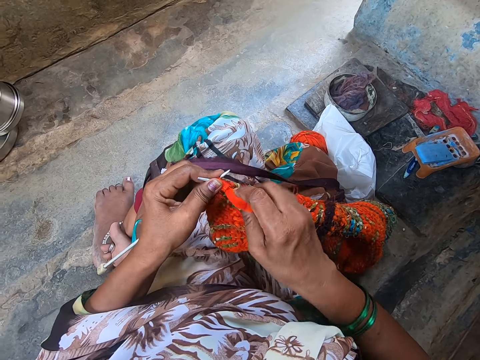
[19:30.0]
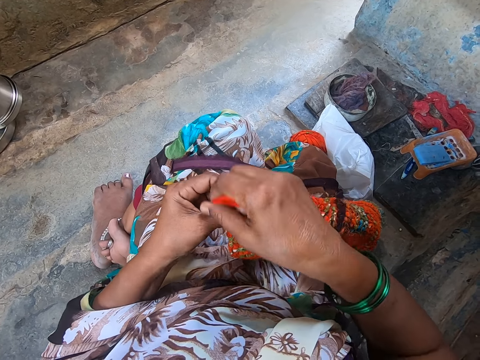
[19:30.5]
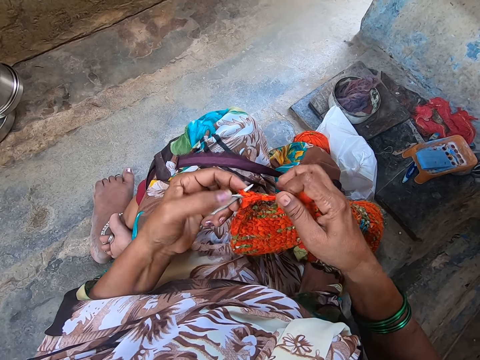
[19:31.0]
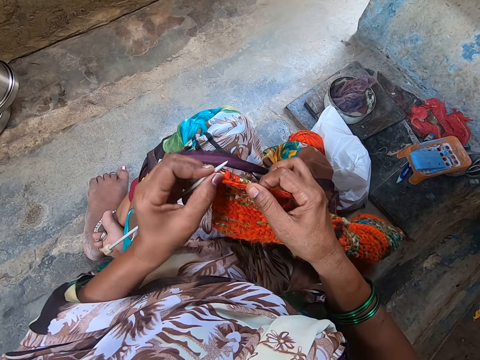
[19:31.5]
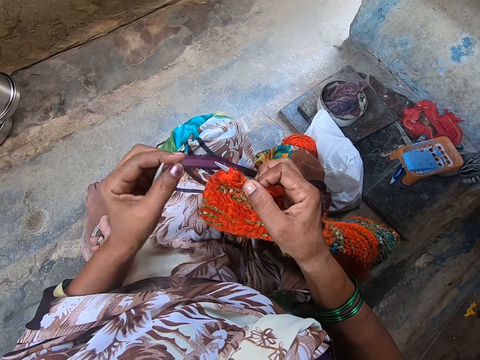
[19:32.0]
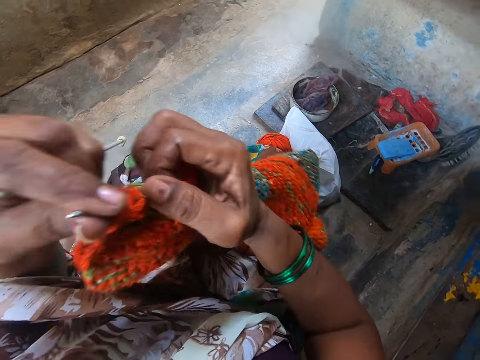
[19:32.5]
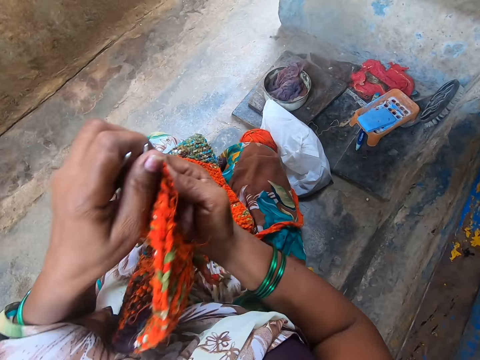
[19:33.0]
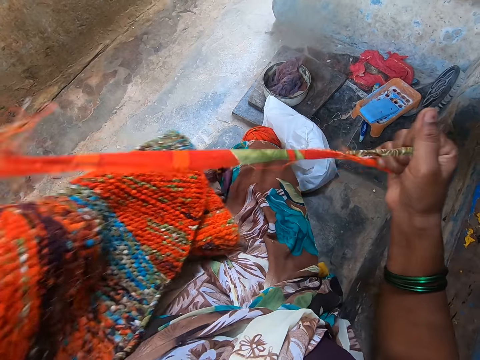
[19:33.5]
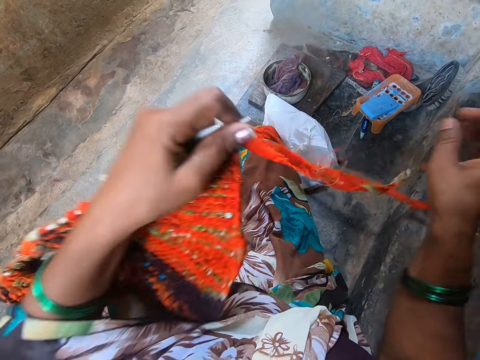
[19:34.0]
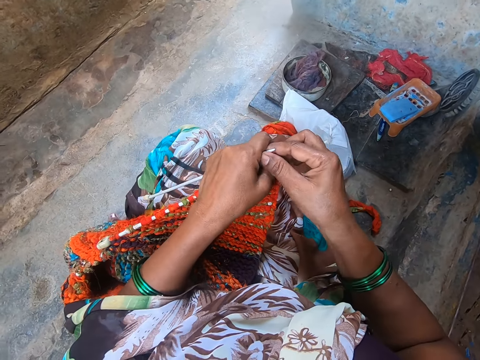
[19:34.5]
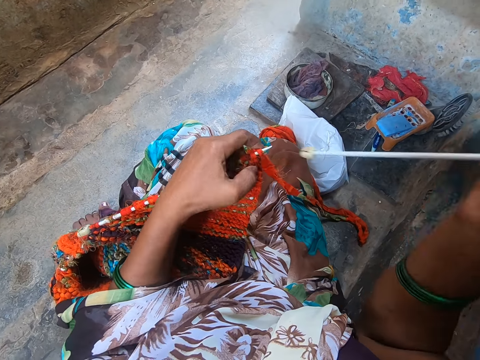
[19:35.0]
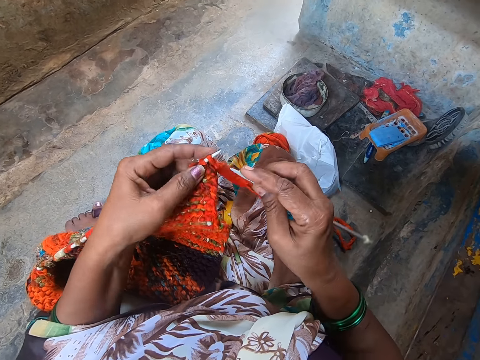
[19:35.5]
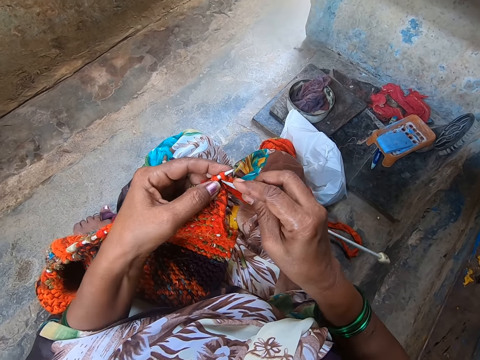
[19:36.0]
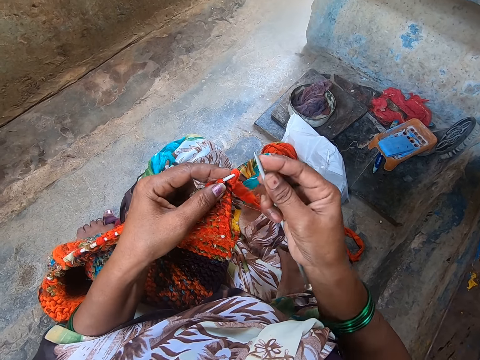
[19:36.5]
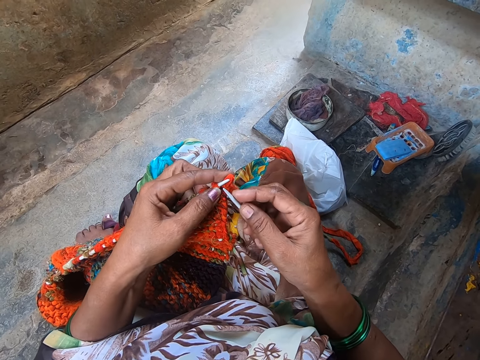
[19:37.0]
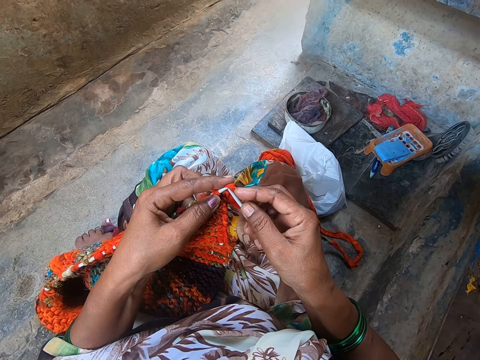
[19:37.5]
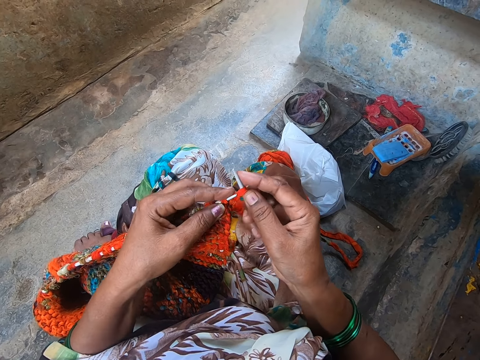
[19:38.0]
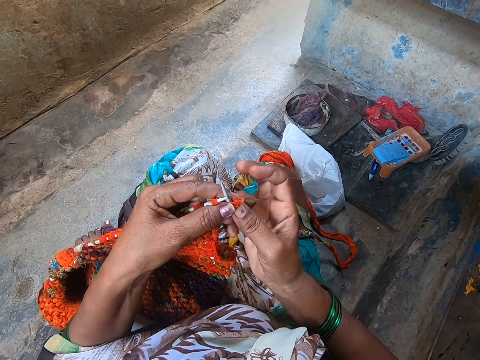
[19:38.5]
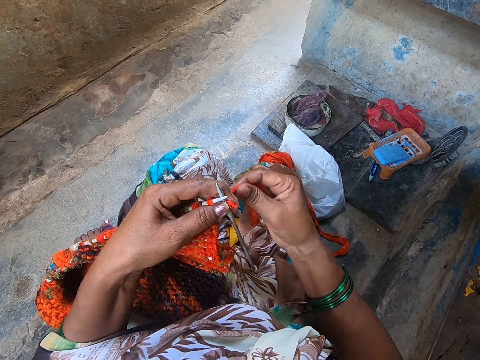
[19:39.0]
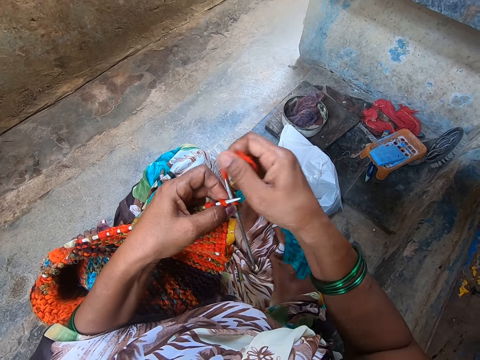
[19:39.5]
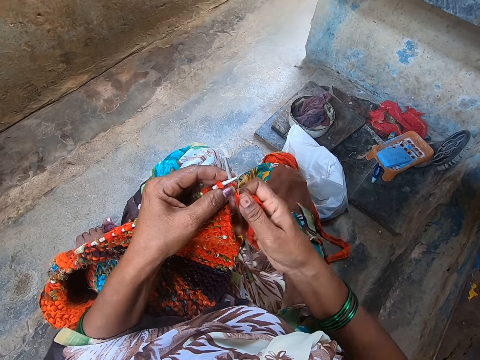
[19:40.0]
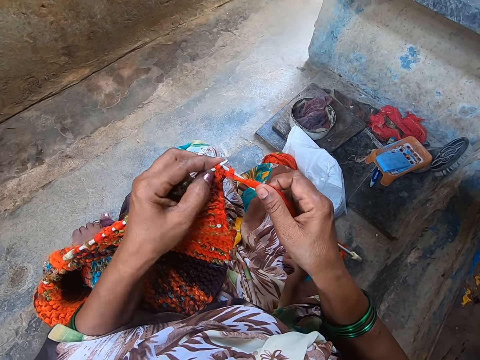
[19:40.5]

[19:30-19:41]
The camera wearer turns the crochet. She holds the knit fabric and the knitting needles with her left hand. She rolls out yarn from the bundle of yarn on the floor with her right hand. She holds a crochet hook. She passes a knitting needle from her left hand to her right hand. She knits the fabric with yarn and the knitting needles.

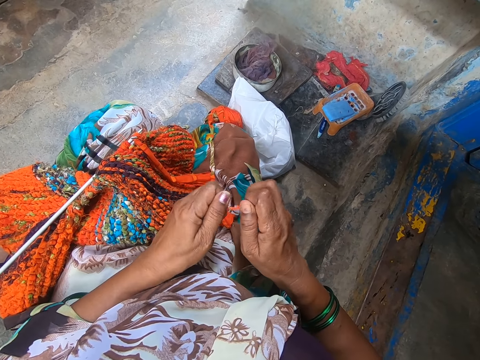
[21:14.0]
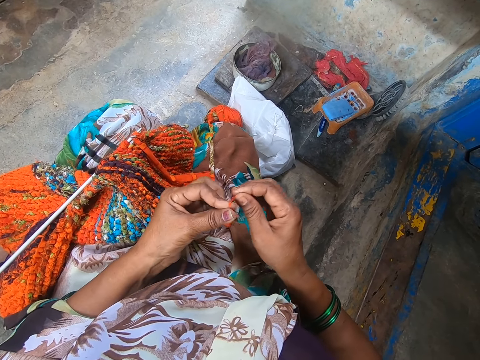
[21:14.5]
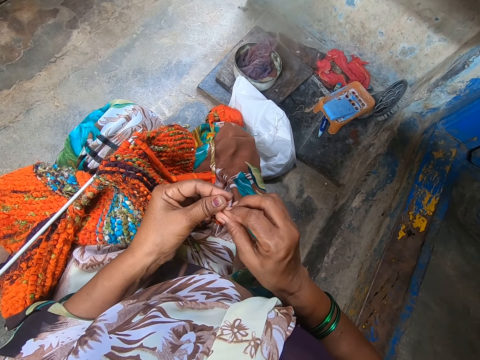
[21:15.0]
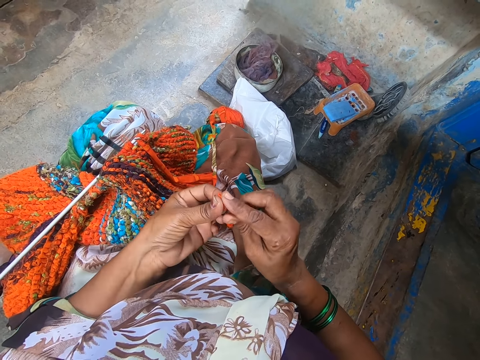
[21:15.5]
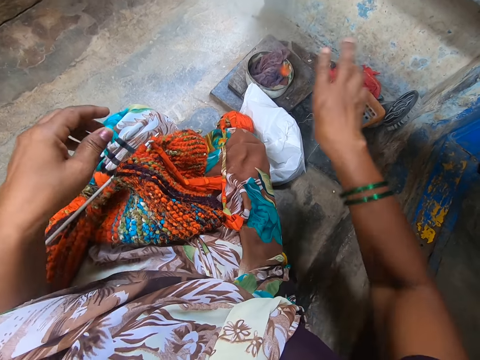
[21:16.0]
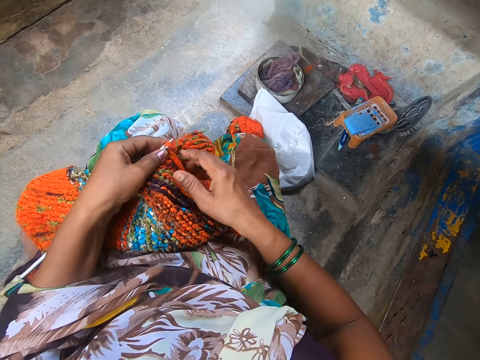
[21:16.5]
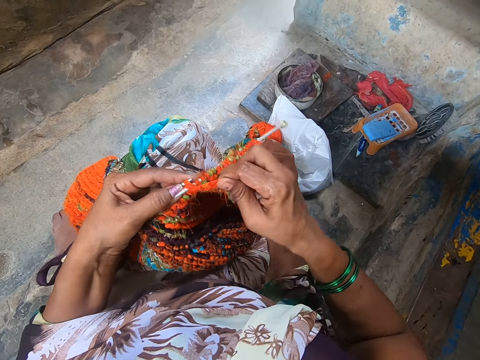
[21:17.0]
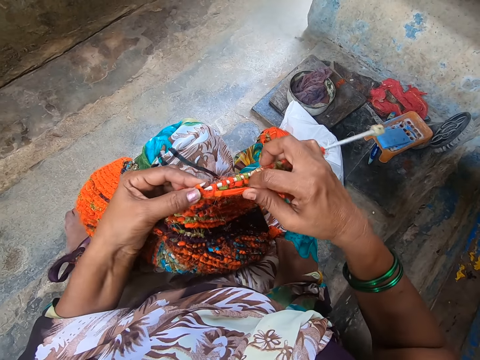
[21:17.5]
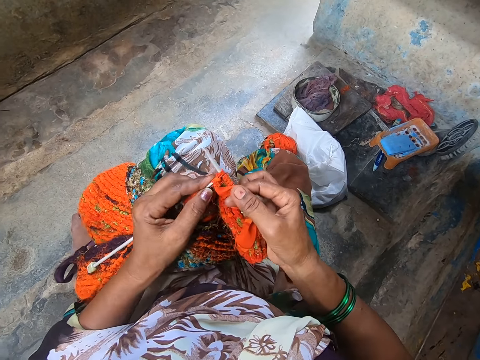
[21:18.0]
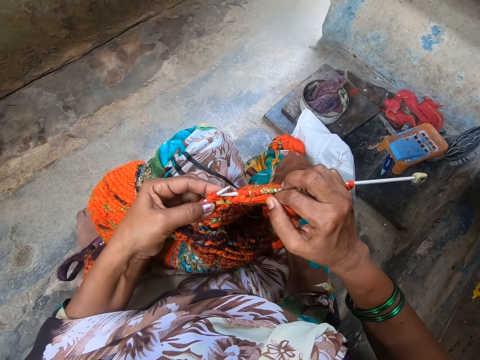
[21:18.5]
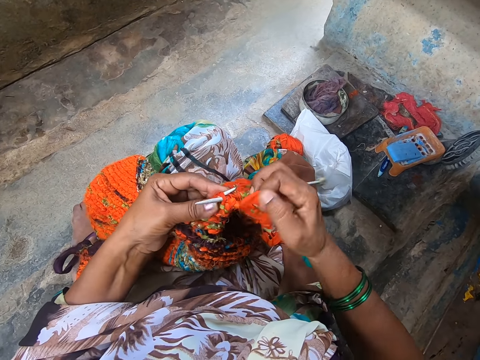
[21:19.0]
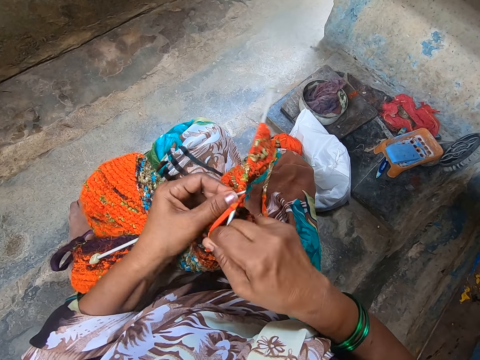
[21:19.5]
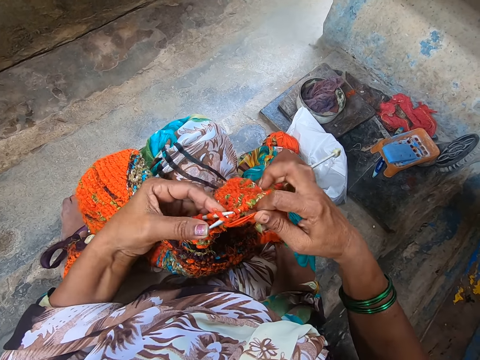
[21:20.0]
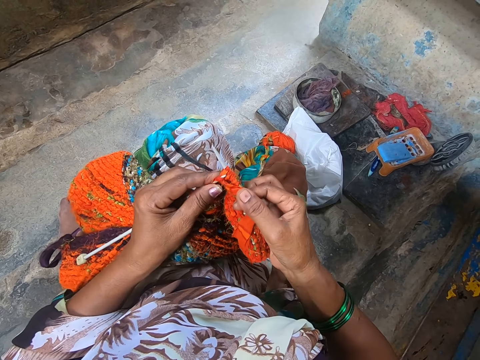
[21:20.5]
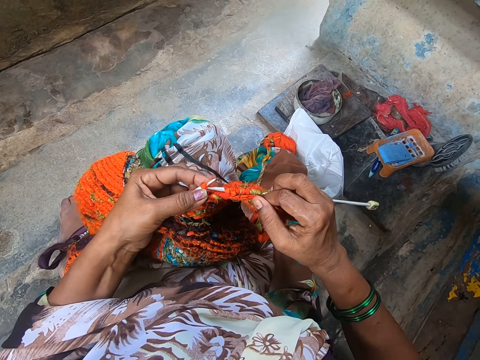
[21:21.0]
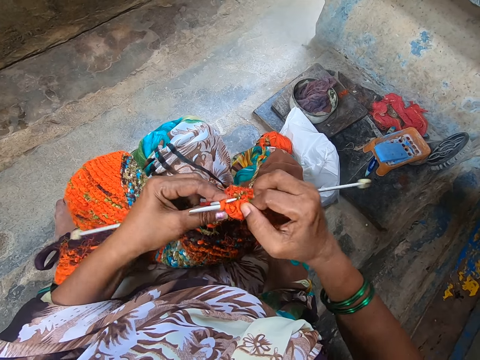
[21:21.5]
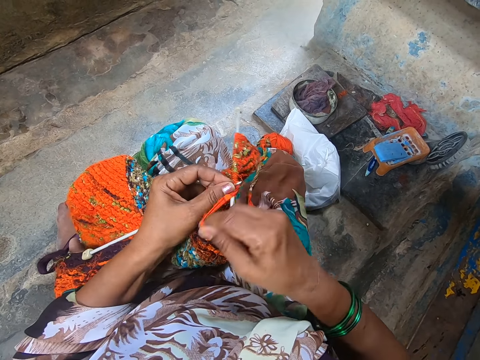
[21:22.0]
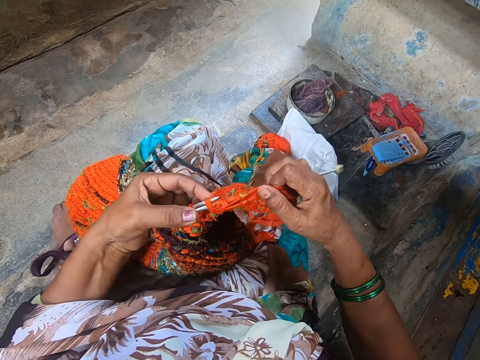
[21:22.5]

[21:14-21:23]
The camera wearer throws the piece of yarn on the floor. She picks up the knit fabric and the knitting needles from her lap. She knits the fabric with yarn and the knitting needles.

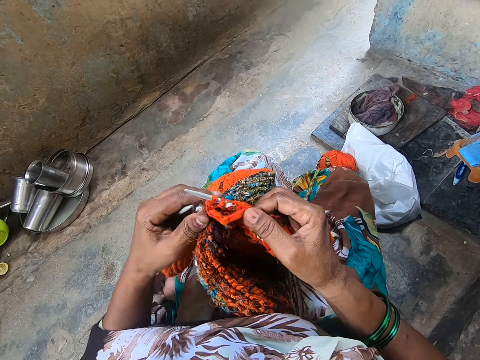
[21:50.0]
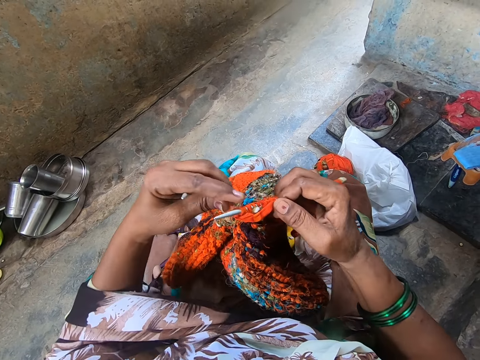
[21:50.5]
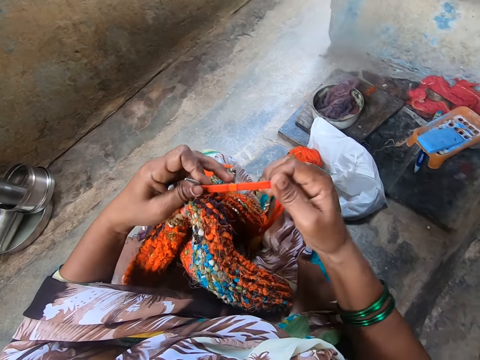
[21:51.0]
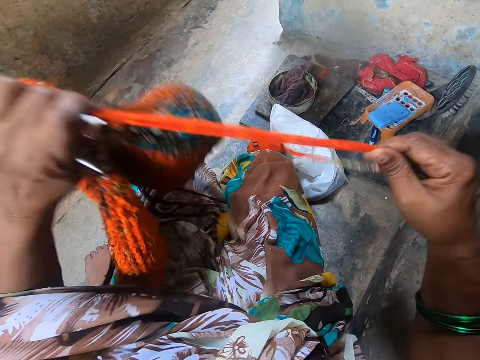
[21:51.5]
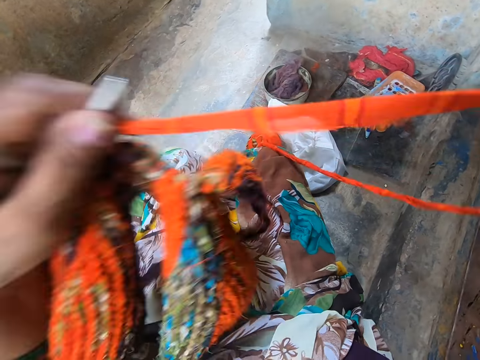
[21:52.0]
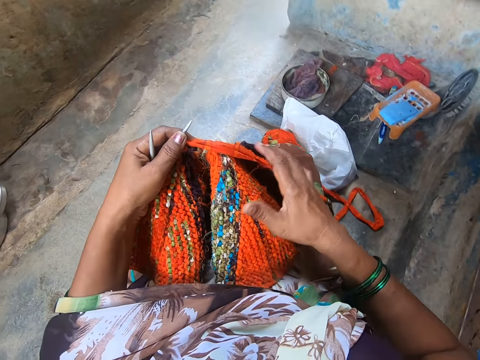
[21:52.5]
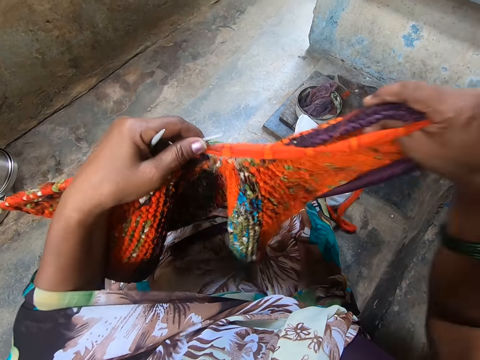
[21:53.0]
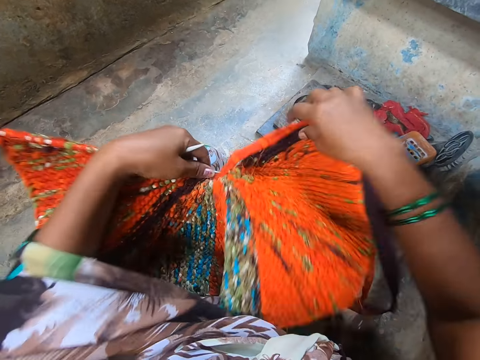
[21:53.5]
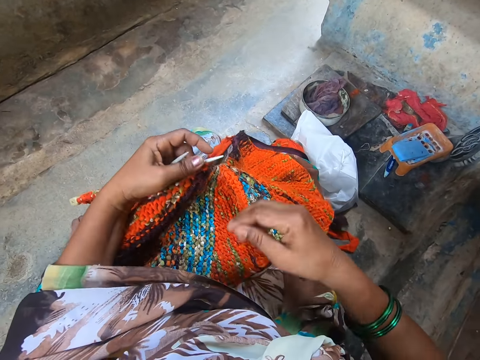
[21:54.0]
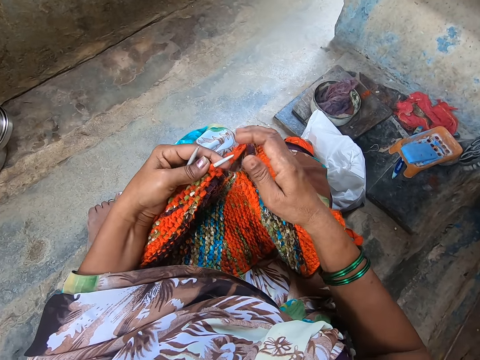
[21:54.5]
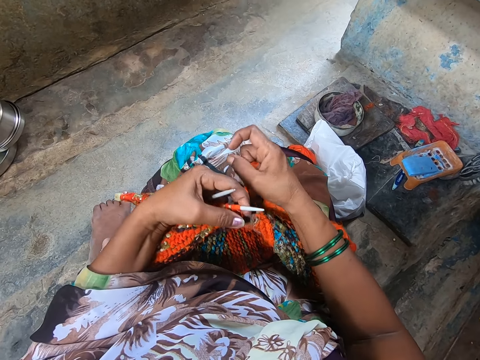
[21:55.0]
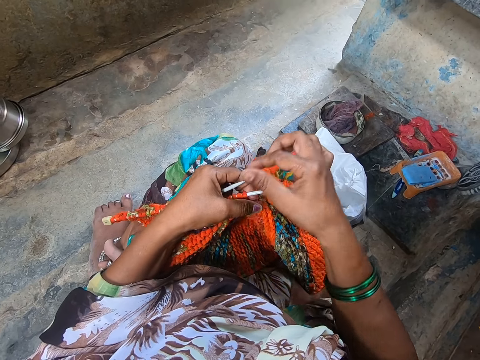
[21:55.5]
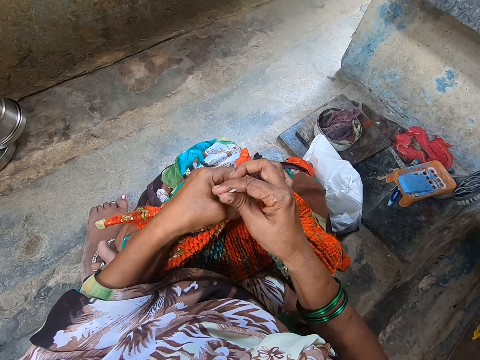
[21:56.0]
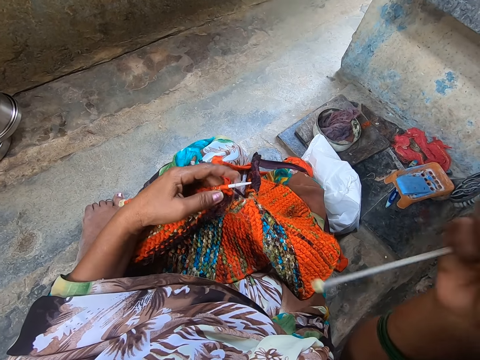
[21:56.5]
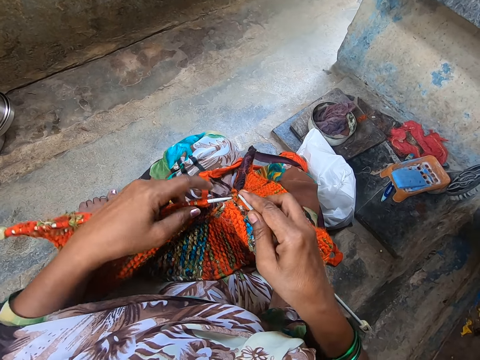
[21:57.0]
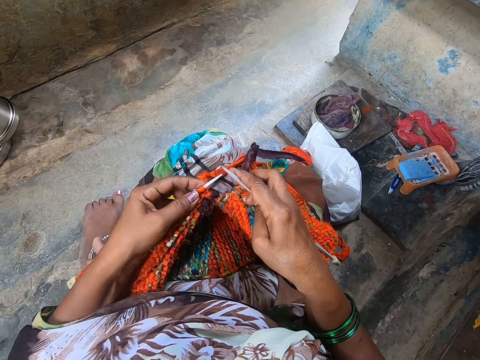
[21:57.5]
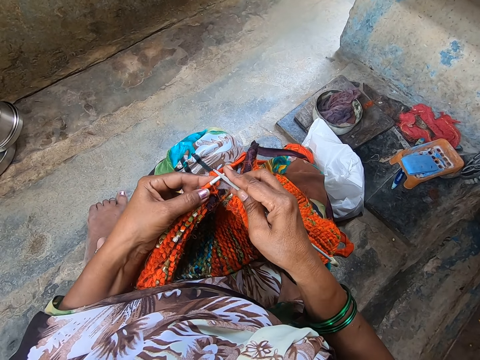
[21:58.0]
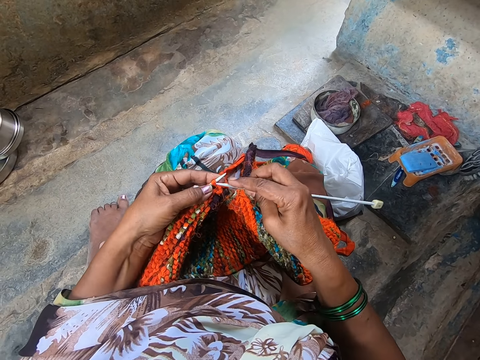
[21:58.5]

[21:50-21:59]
The camera wearer turns the crochet. She holds the knit fabric and the knitting needles with her left hand. She adjusts the knit fabric on her lap. She holds a crochet hook. She passes a knitting needle from her left hand to her right hand. She knits the crochet using the crochet hook.
